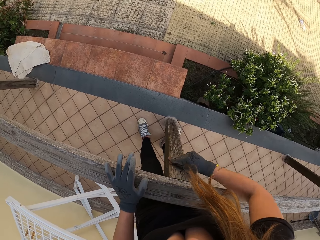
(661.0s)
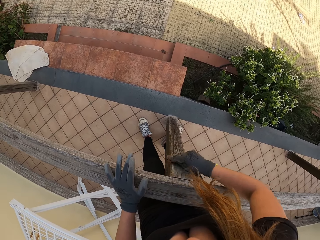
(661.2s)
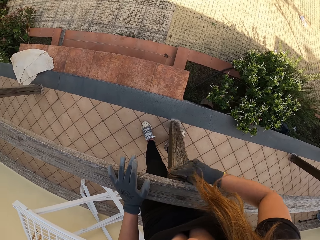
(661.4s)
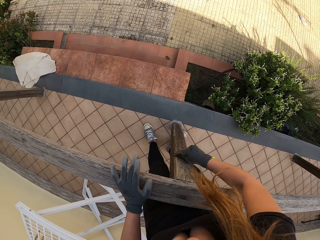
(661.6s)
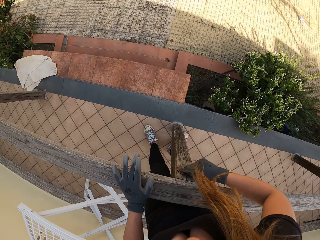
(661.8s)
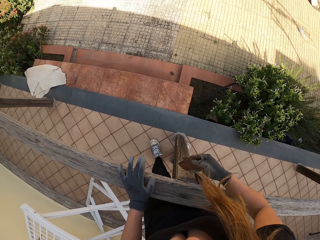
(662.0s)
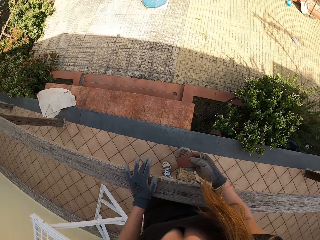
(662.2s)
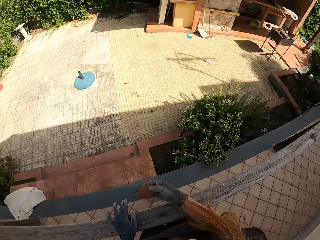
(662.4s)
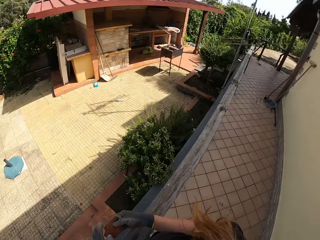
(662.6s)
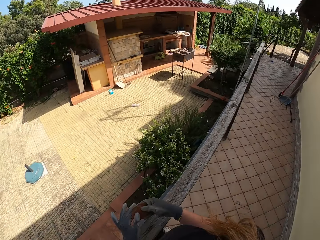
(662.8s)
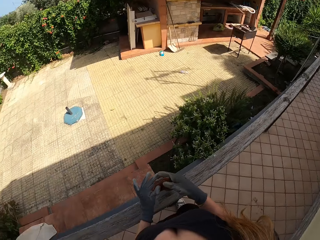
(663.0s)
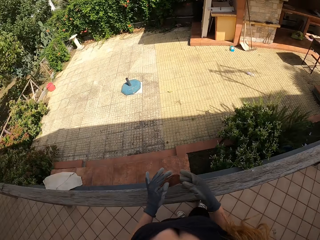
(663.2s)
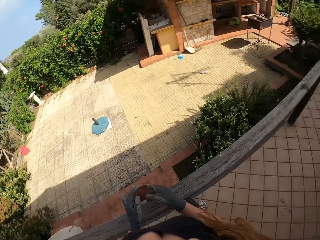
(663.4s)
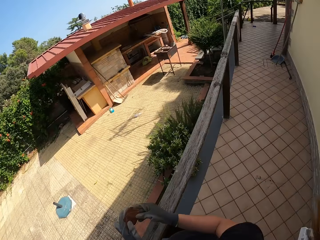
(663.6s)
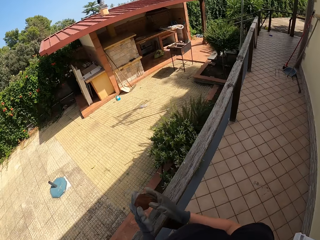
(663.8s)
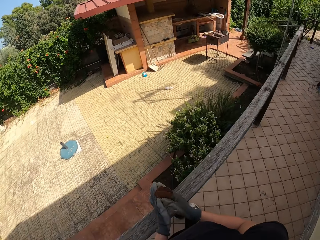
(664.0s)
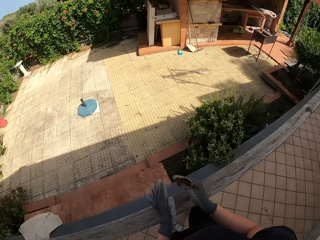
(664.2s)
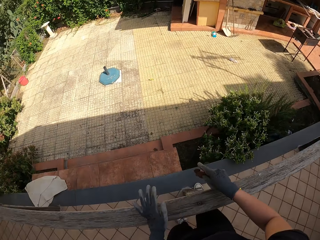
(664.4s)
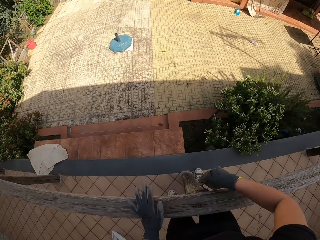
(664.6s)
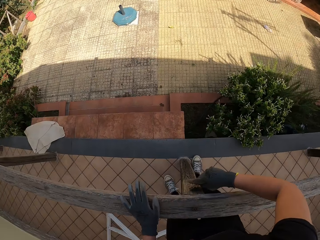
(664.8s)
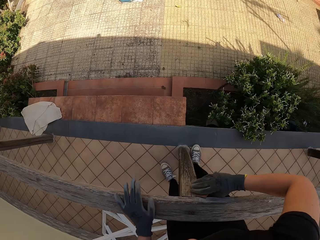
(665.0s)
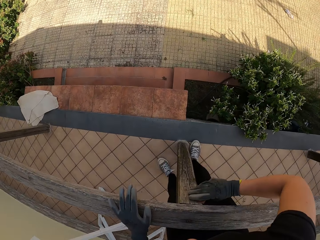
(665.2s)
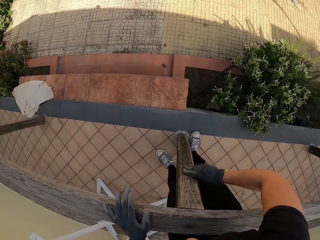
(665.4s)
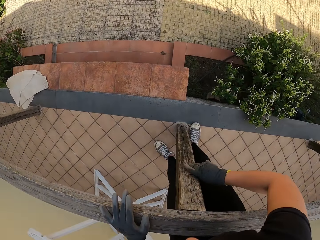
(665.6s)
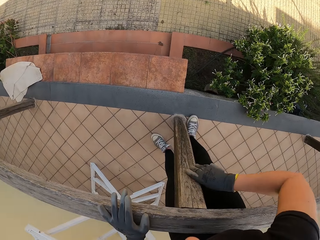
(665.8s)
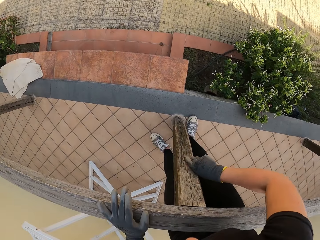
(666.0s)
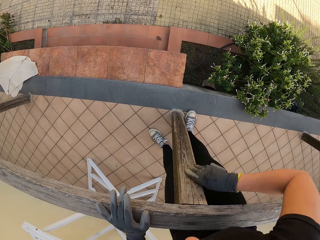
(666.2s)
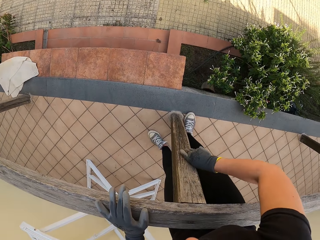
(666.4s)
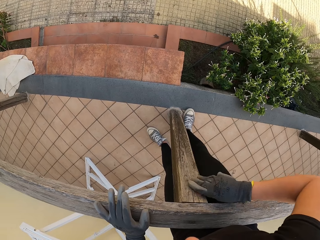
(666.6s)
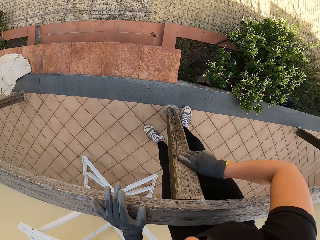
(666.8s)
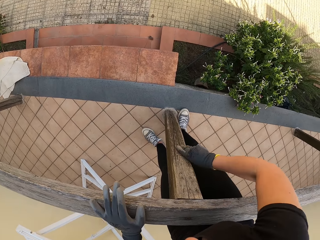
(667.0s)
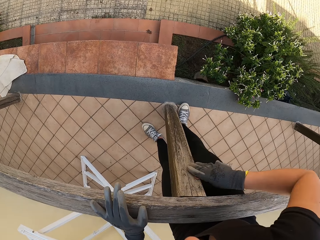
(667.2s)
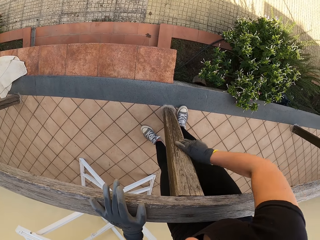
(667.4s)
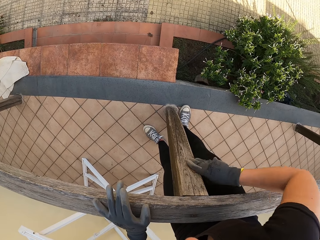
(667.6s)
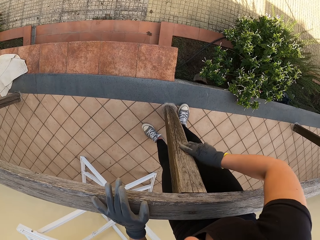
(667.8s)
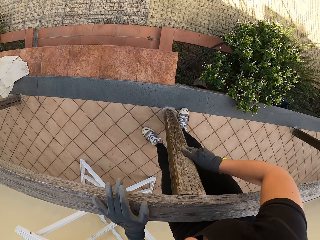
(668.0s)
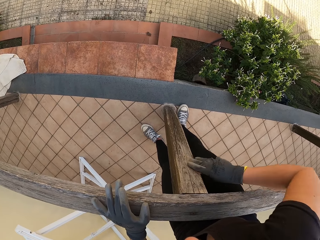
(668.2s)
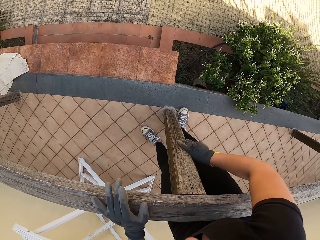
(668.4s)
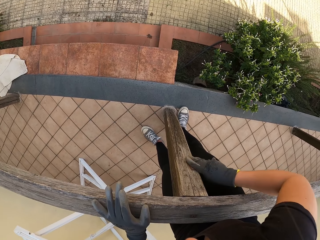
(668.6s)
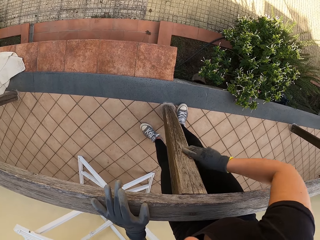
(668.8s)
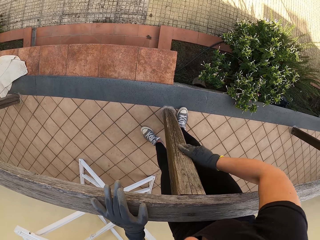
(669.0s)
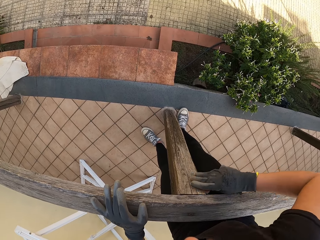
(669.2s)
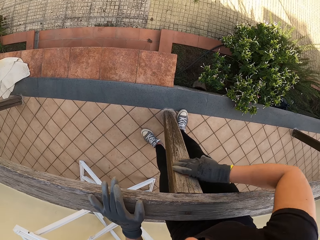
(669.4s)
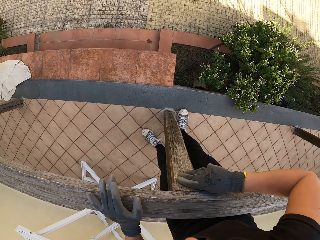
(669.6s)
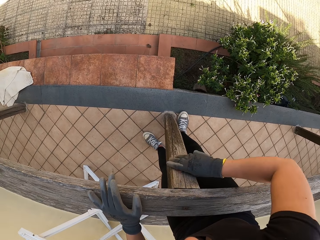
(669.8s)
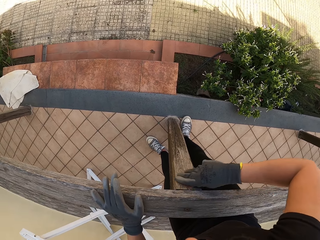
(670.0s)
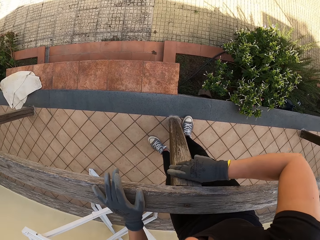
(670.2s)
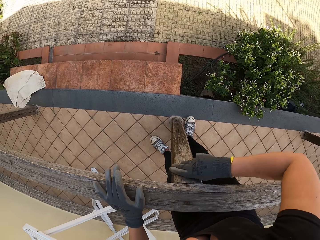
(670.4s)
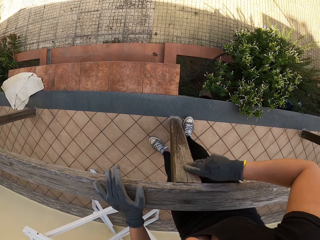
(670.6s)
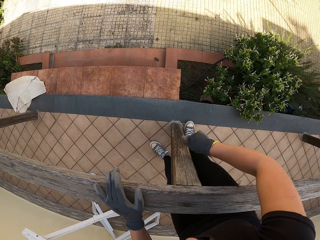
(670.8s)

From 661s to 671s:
The camera wearer stops scrubbing the balcony. She changes the position of the sandpaper. She scrubs the balcony with her right hand with the sandpaper.

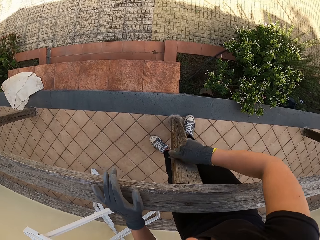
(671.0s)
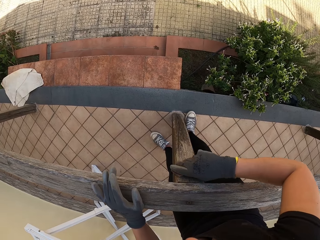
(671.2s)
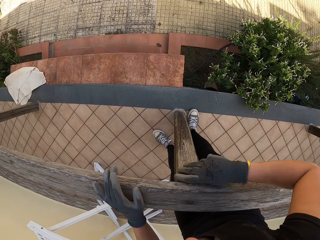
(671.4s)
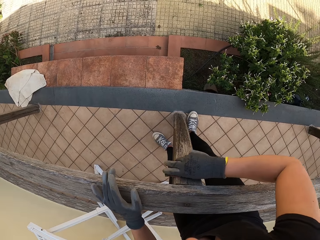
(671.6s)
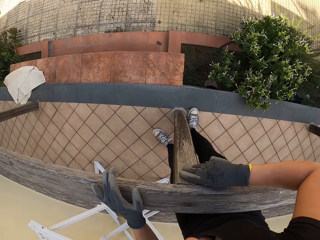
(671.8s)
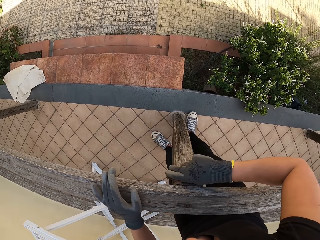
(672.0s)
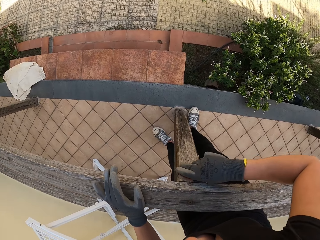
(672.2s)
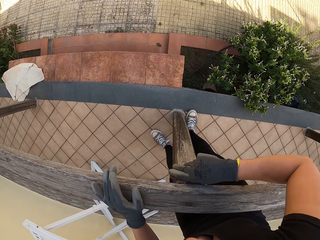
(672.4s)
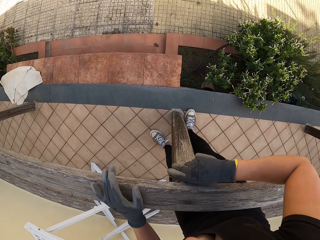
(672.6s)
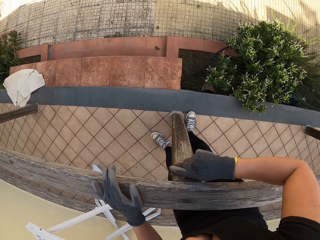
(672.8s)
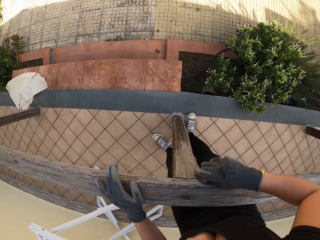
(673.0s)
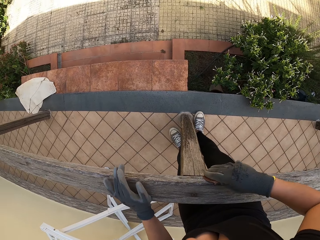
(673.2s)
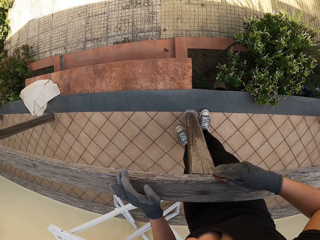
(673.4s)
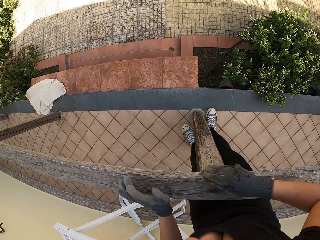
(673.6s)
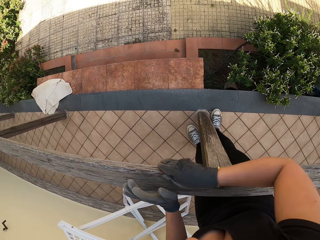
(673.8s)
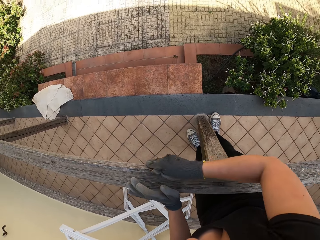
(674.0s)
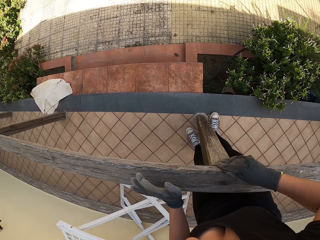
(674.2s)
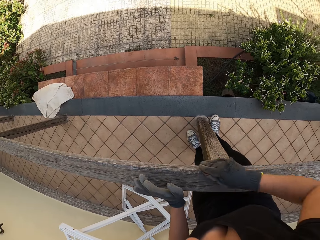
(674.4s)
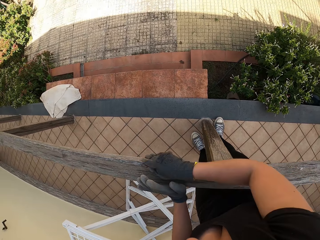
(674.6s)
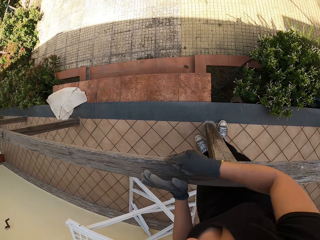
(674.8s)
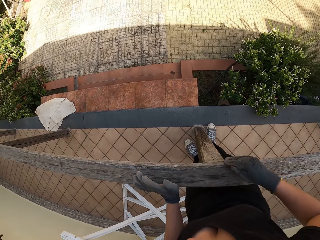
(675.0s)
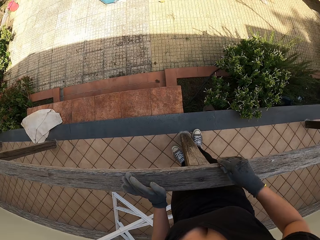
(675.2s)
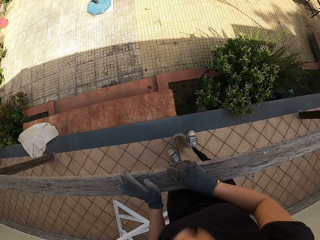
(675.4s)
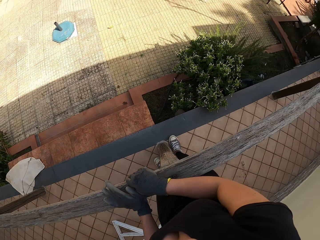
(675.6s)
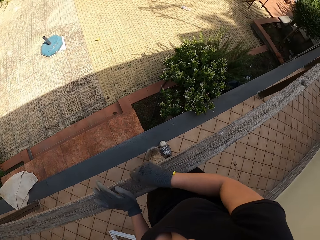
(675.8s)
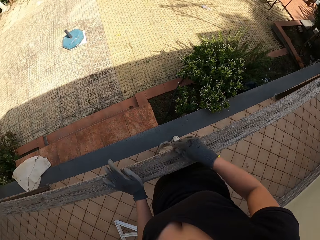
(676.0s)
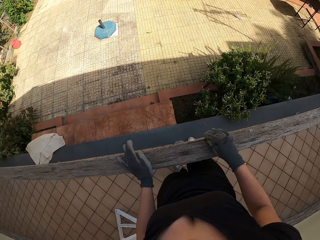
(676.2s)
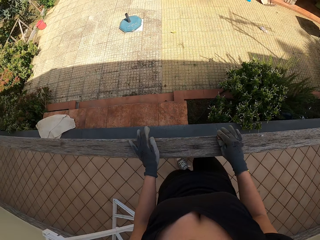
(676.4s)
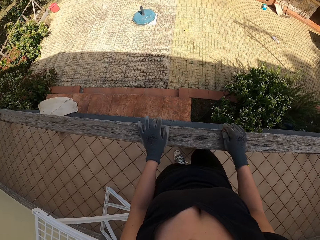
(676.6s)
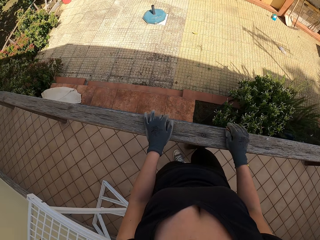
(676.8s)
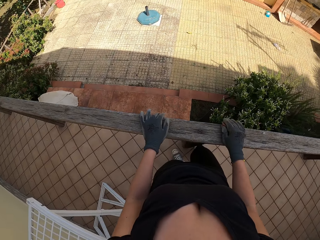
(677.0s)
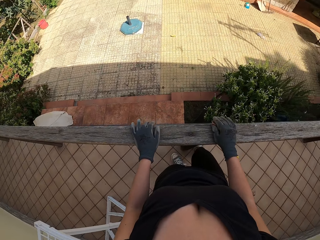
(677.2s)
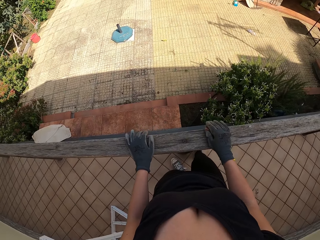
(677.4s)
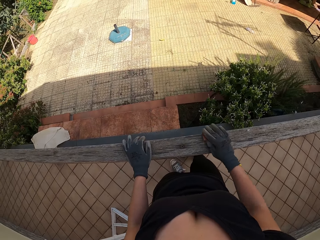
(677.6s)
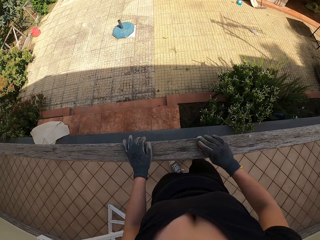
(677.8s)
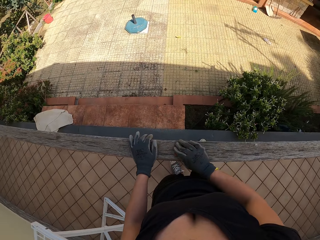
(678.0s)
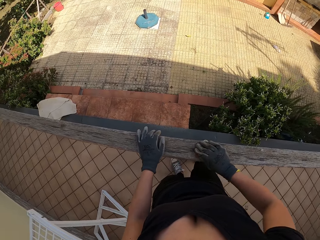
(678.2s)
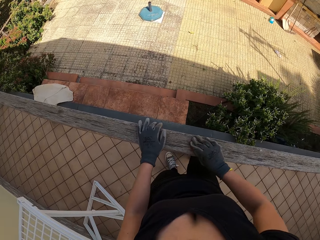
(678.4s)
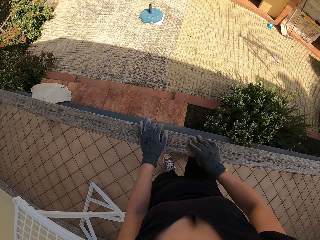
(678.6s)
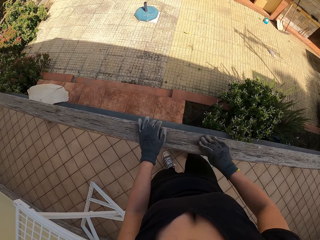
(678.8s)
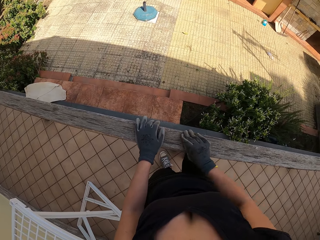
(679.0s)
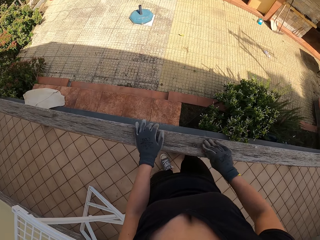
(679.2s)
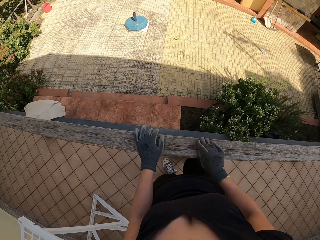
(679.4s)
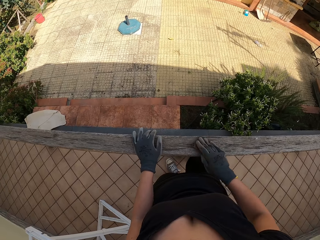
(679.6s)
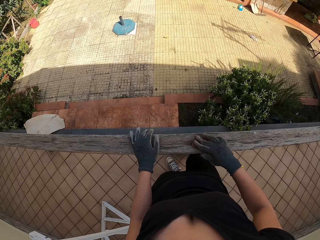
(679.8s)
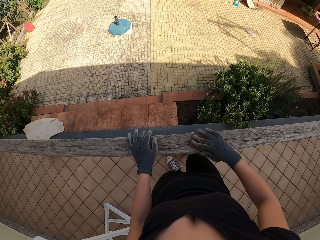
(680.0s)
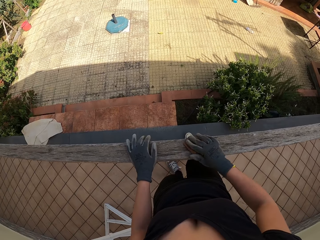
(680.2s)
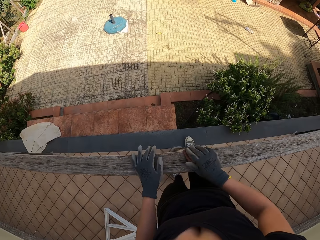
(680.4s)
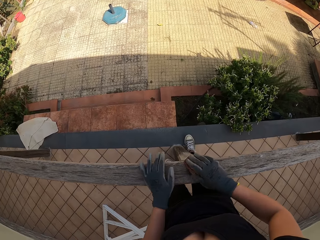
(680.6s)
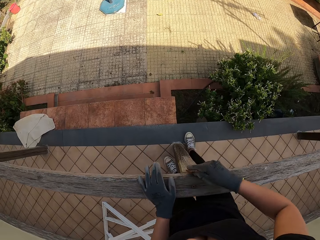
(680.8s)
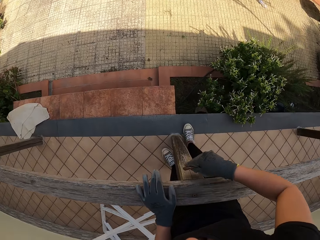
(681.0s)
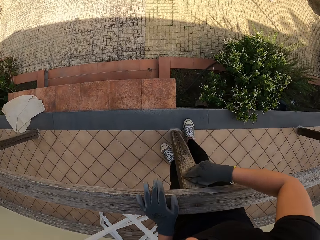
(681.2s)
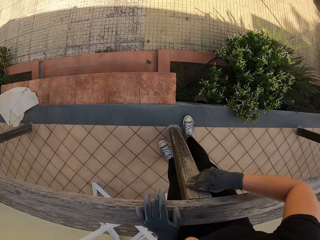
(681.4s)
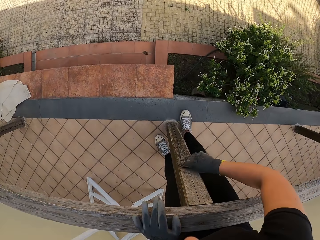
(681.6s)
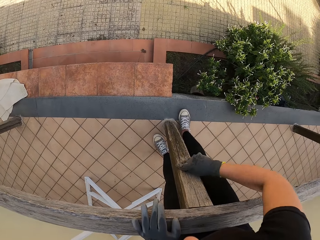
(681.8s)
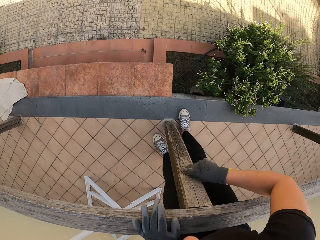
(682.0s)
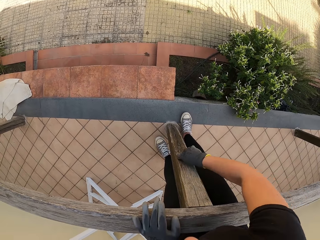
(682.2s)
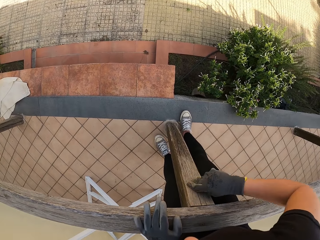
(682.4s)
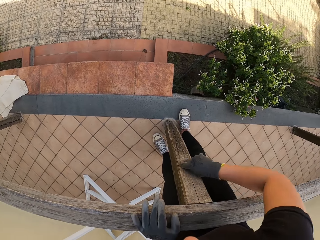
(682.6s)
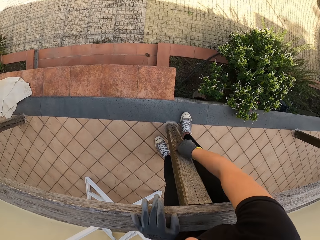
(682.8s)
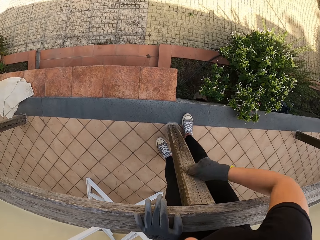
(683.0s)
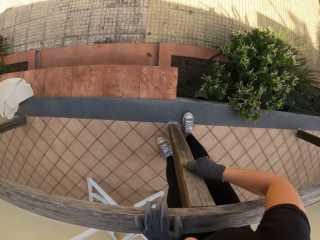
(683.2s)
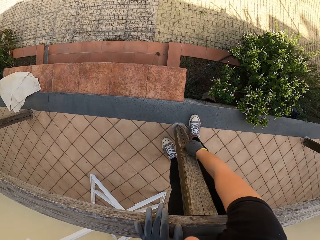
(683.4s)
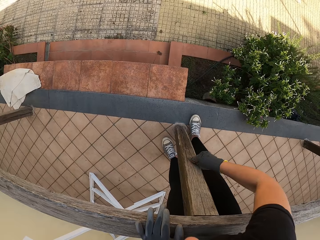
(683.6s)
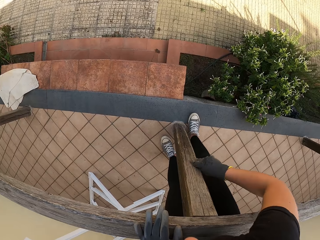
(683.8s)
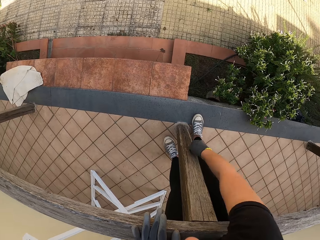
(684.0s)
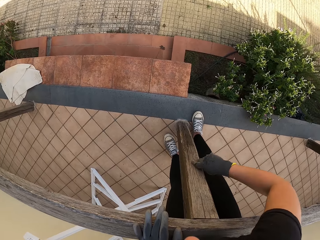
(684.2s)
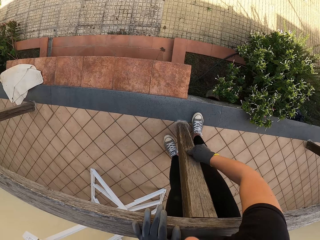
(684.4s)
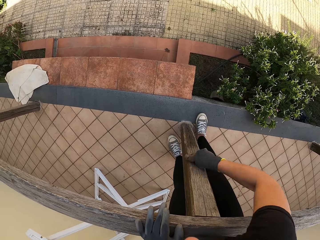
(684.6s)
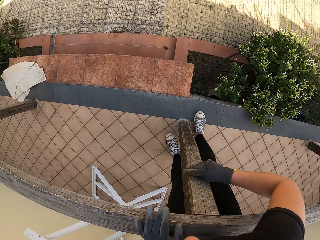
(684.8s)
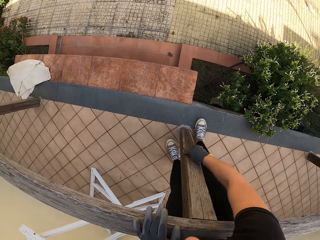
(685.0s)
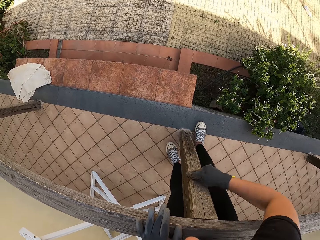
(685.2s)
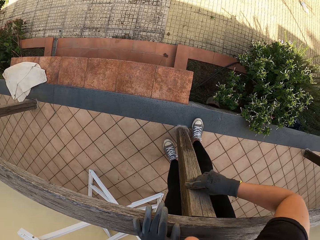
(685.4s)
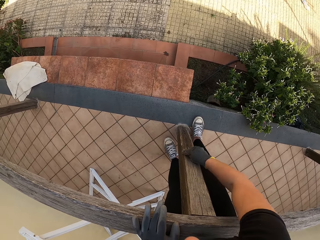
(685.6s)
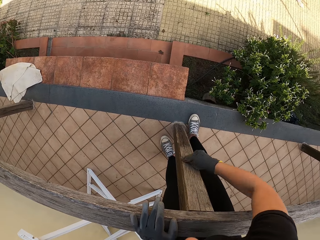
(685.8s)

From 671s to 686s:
The camera wearer rubs the handrail with the sandpaper. They rub the balustrade with the sandpaper.
